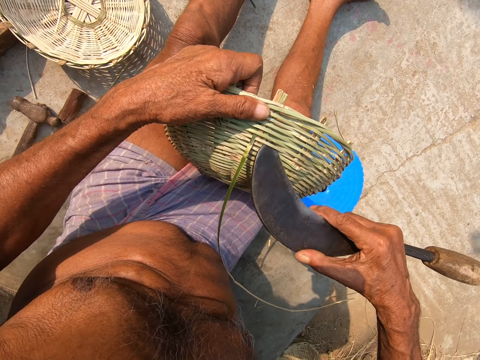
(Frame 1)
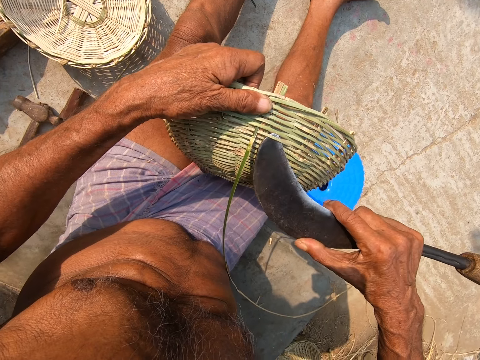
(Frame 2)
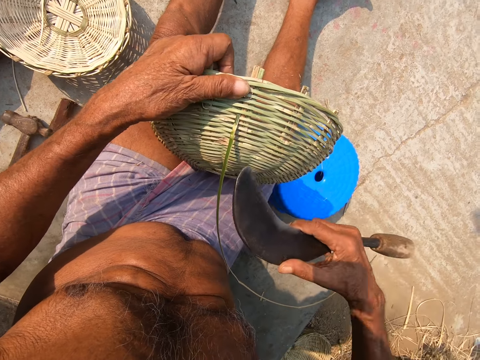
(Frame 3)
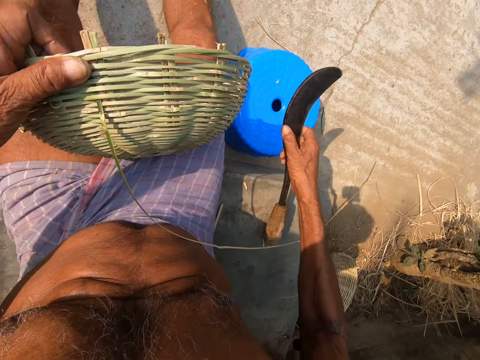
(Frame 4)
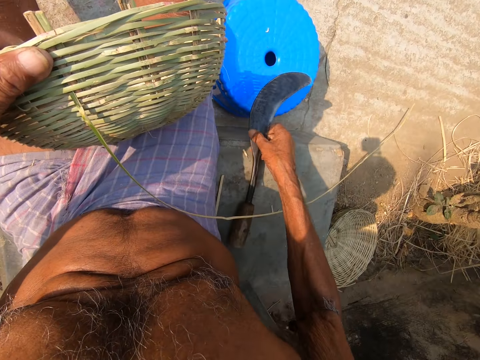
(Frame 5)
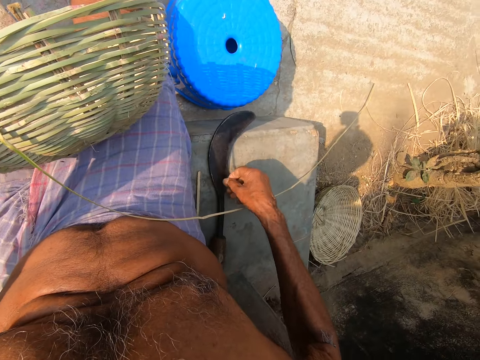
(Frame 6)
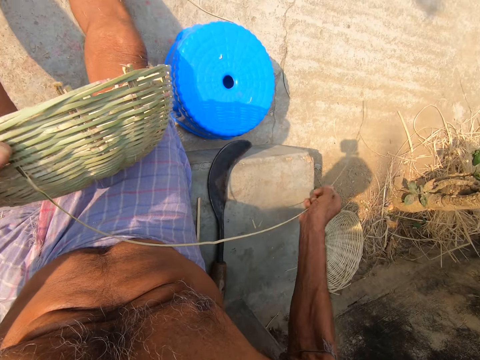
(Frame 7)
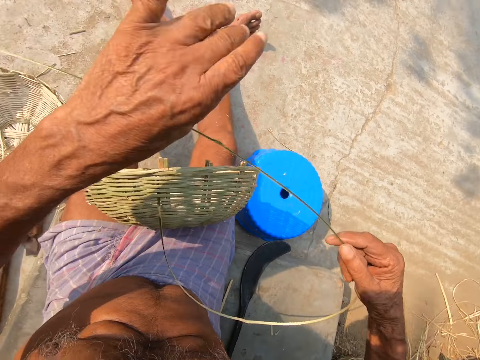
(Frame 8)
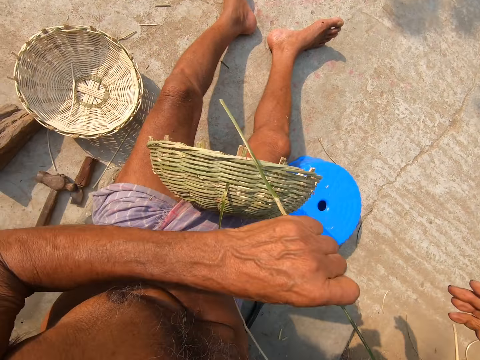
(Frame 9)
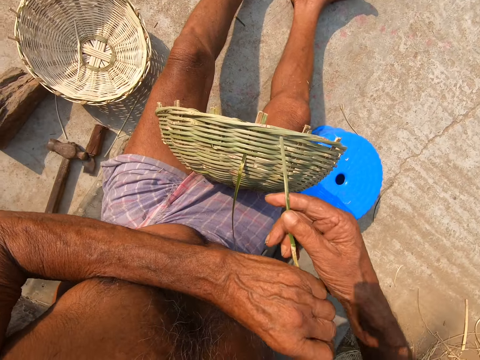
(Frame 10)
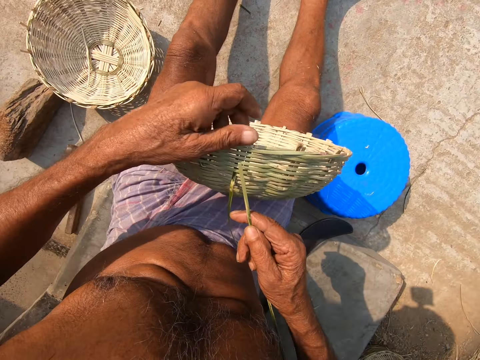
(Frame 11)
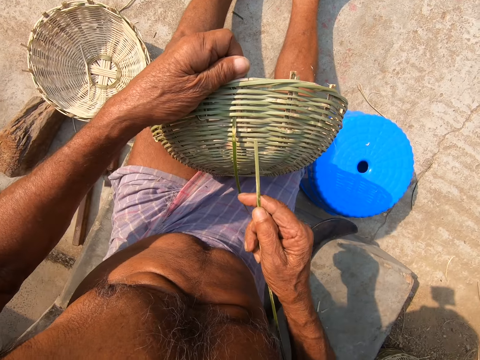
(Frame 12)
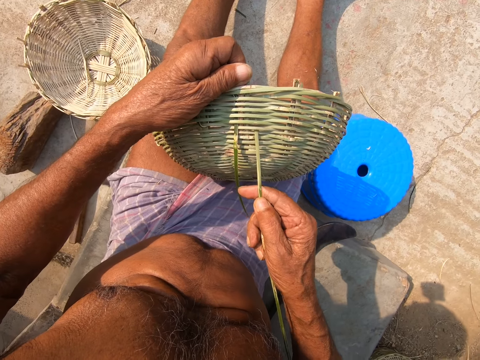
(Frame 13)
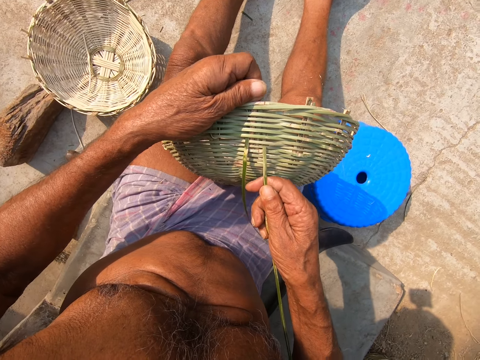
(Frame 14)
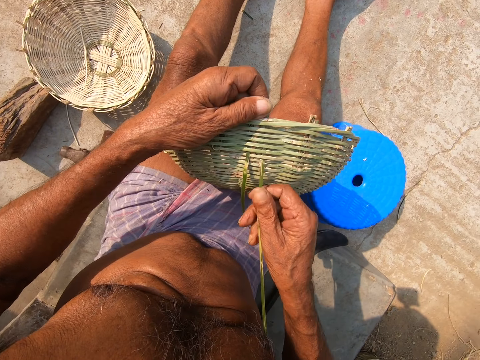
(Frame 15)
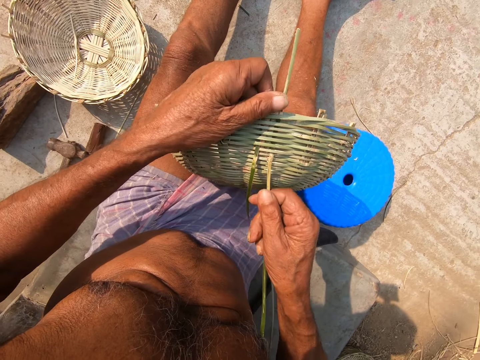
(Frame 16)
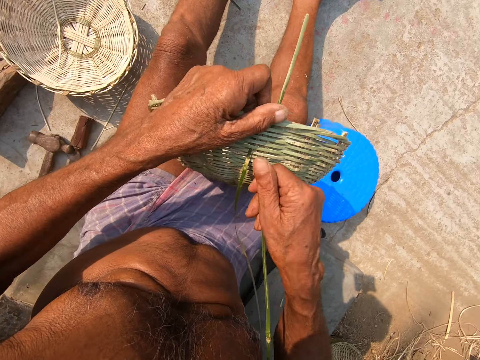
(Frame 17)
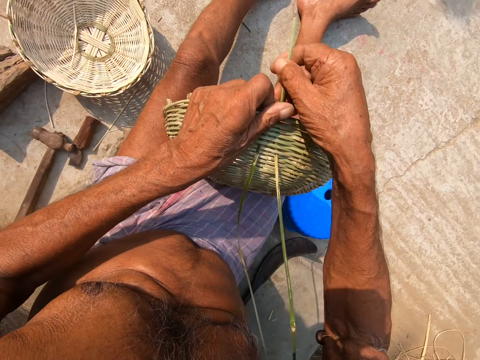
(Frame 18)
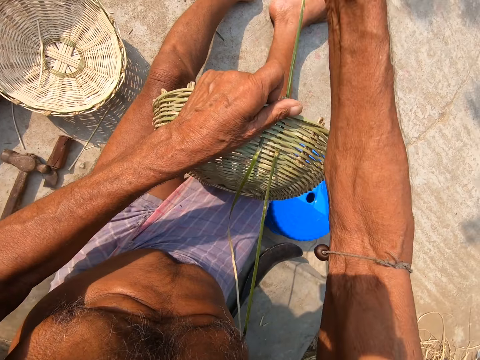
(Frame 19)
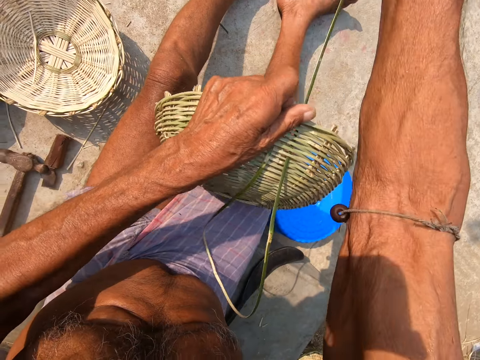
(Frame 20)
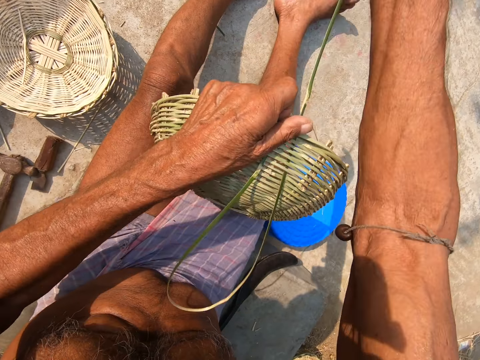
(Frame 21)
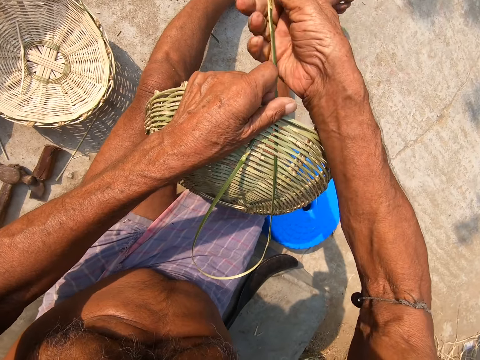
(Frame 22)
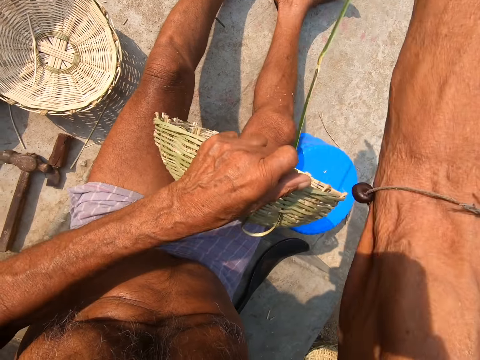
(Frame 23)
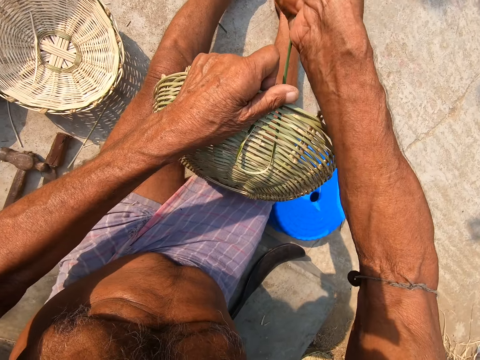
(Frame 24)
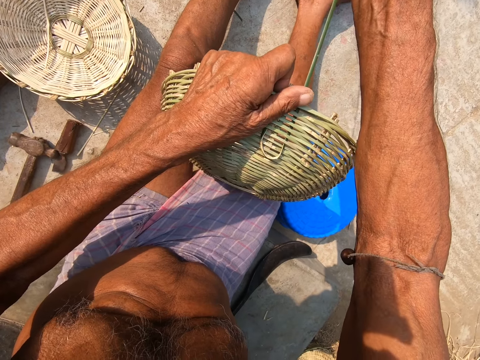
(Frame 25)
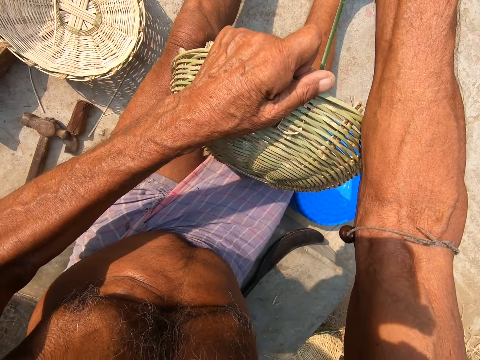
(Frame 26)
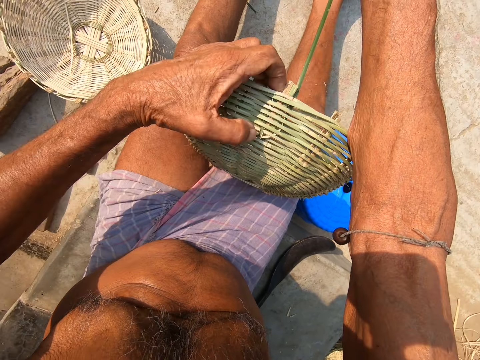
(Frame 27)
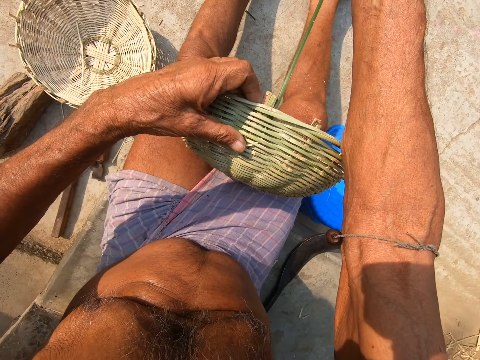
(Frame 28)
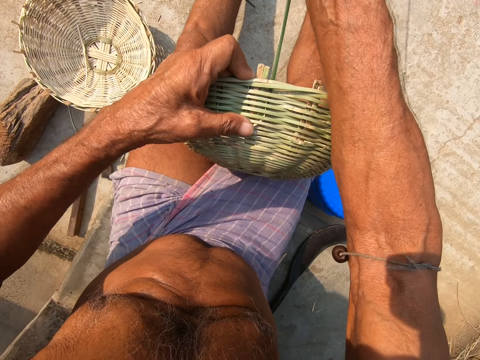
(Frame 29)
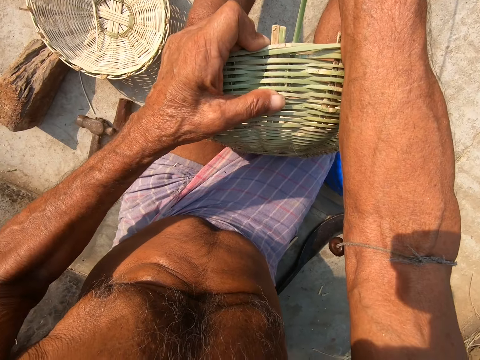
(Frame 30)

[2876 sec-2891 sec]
The camera wearer stretches a basket with a machete or sickle knife. He drops the sickle knife on the ground with his right hand. He picks the bamboo strip from the ground with his right hand. He holds the bamboo strip with his left hand. He holds the bamboo strip with his right hand. He holds the basket with his left hand. He weaves the bamboo strip to the basket with his right hand.

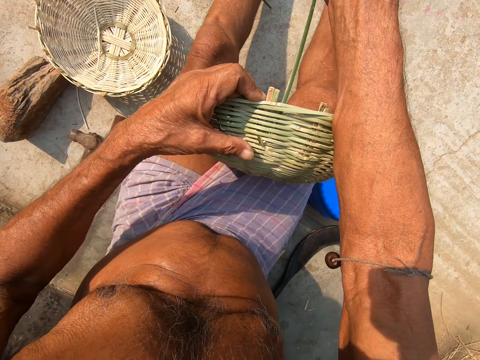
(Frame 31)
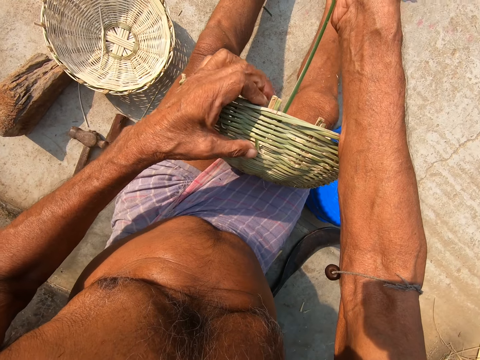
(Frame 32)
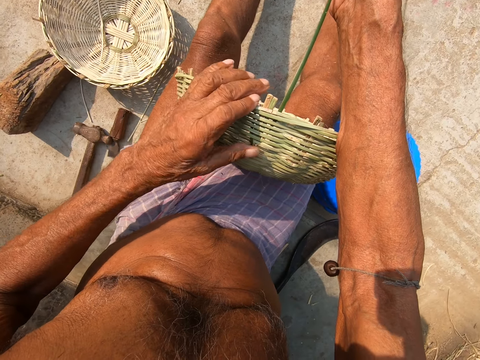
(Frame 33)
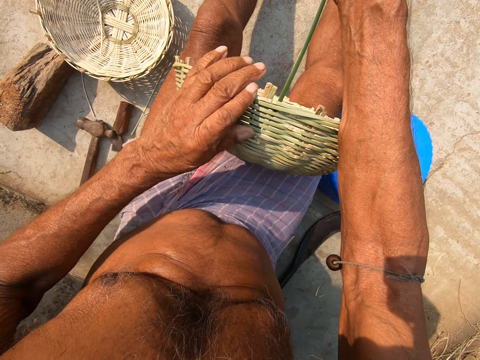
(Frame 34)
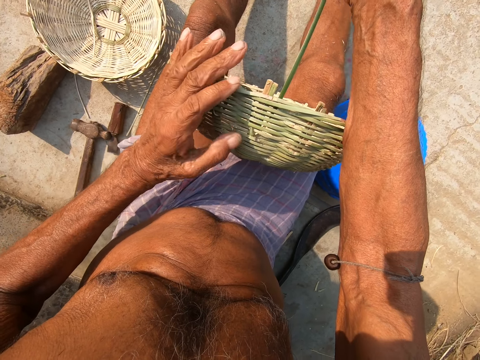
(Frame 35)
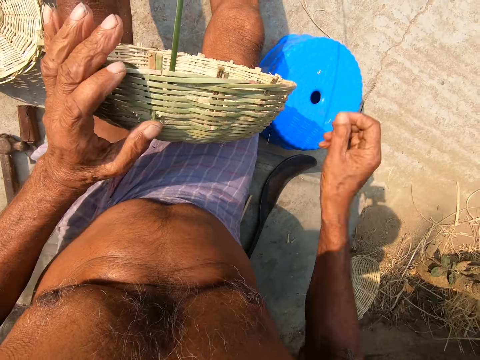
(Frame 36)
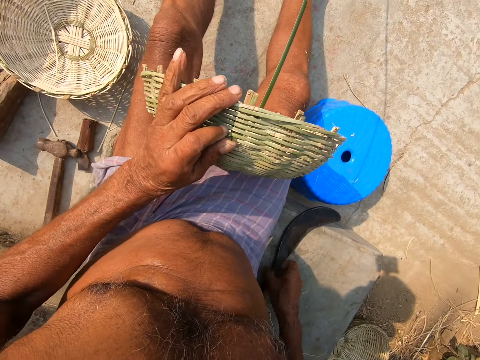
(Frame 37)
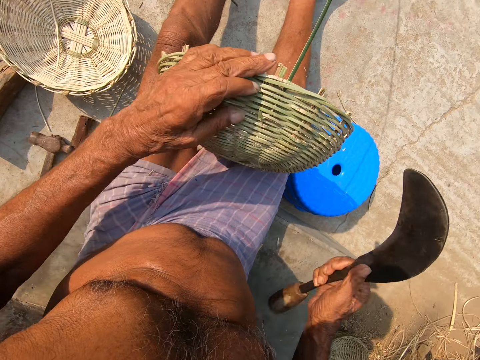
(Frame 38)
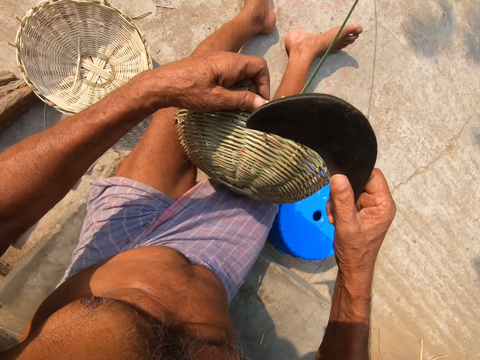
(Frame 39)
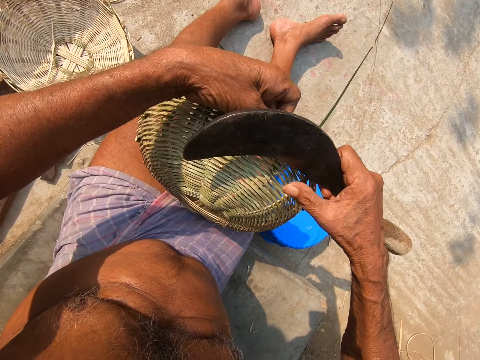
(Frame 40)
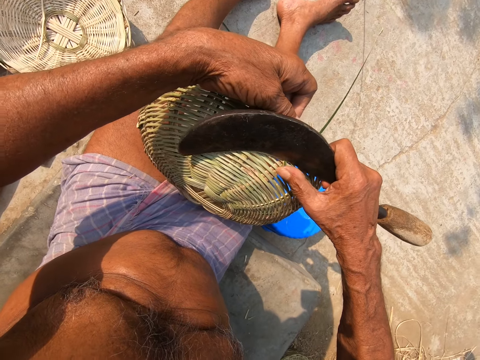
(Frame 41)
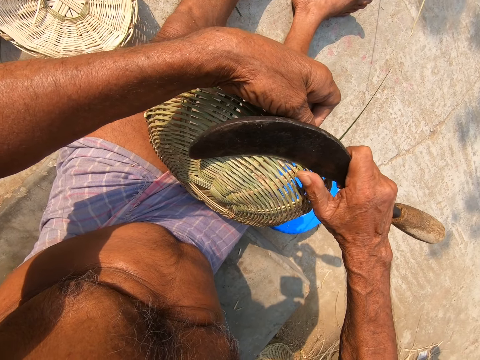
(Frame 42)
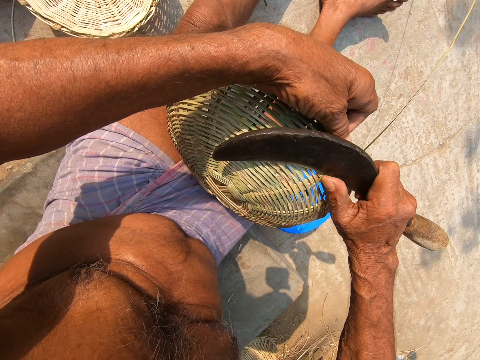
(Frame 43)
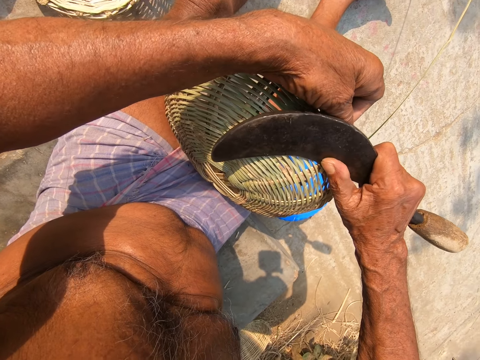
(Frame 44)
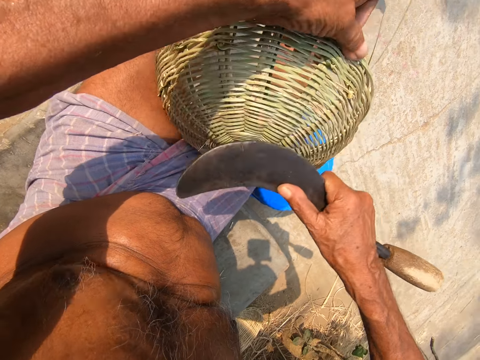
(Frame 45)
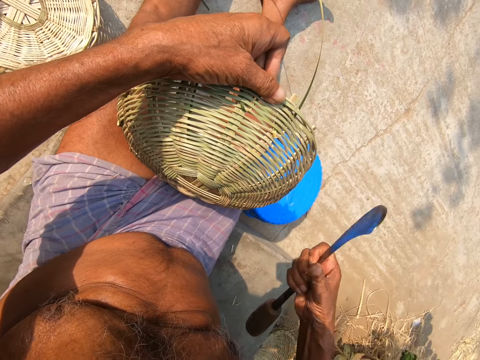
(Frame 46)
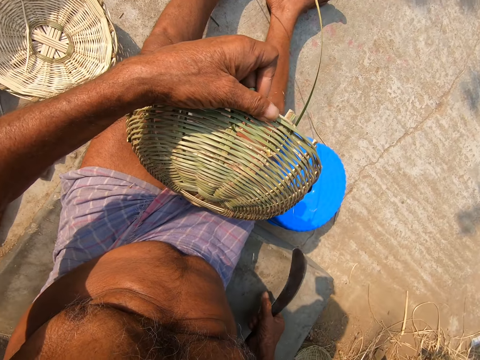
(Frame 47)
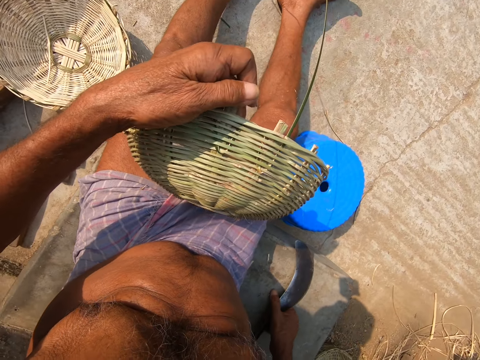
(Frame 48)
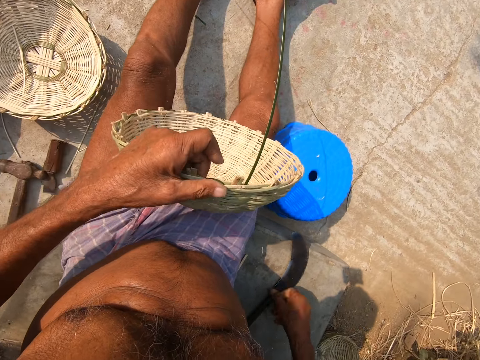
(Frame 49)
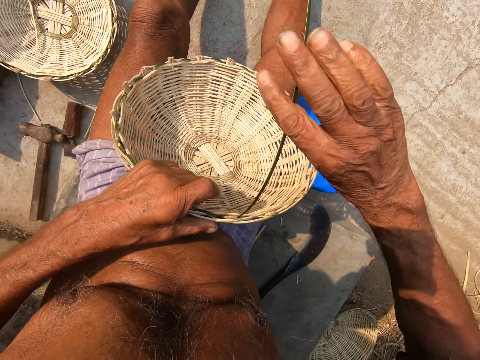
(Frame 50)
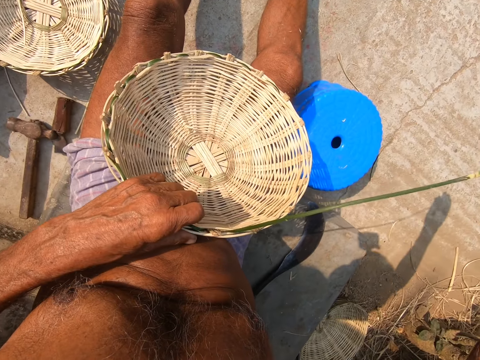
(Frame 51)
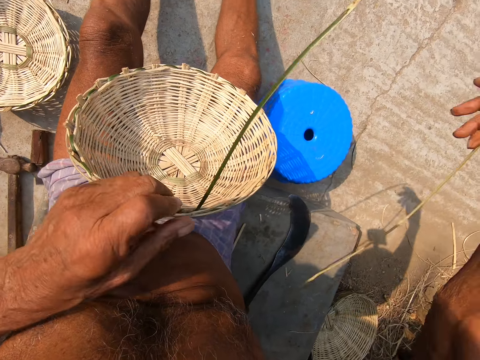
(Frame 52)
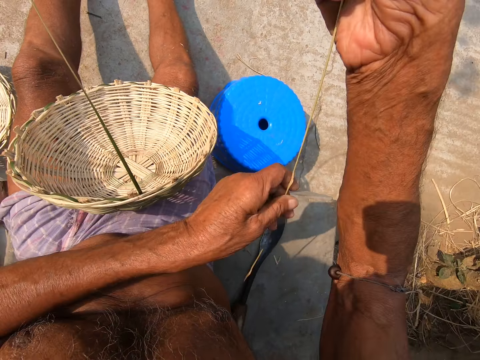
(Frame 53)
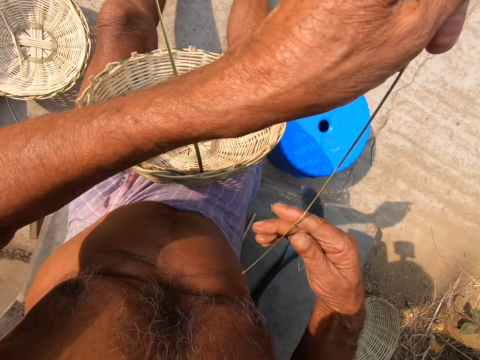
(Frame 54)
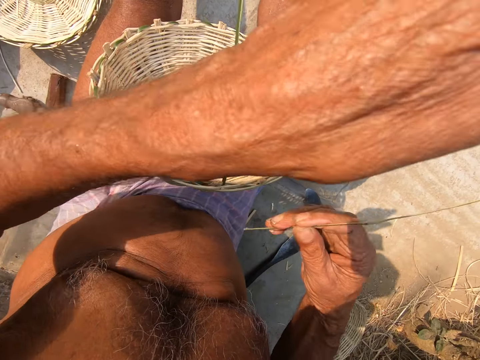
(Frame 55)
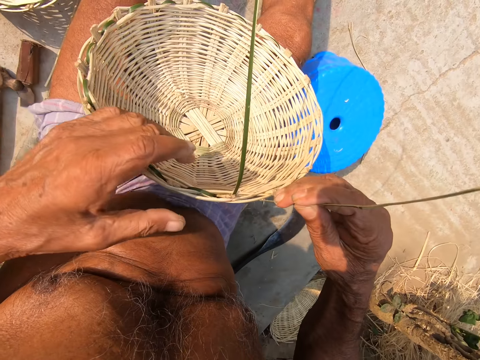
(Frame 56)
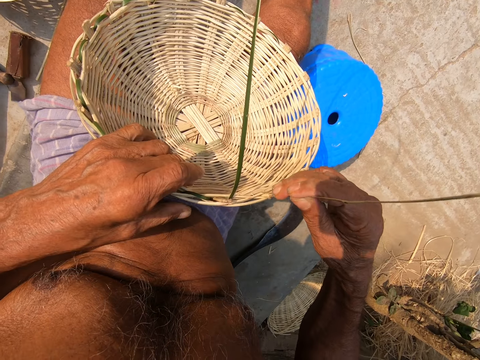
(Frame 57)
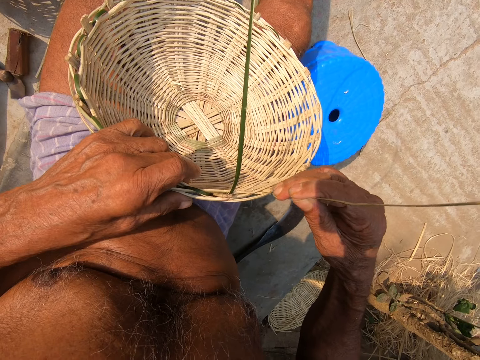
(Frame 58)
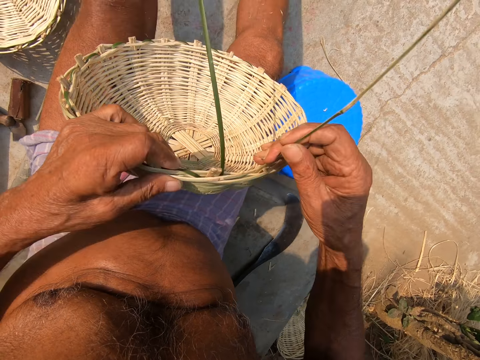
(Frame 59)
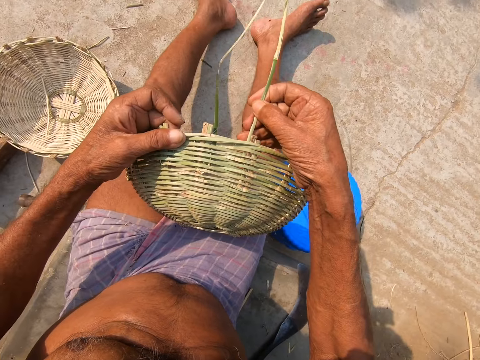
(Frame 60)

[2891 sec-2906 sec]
The camera wearer picks the sickle knife from the ground with his right hand. He cuts the bamboo strip of the basket with the sickle in his right hand. He drops the sickle knife on the ground with his right hand. He holds the bamboo strip with his right hand. He pulls up the bamboo strip with his left hand. He holds the bamboo strip with his right hand. He holds the basket with his left hand. He weaves the bamboo strip to the basket with his right hand.
